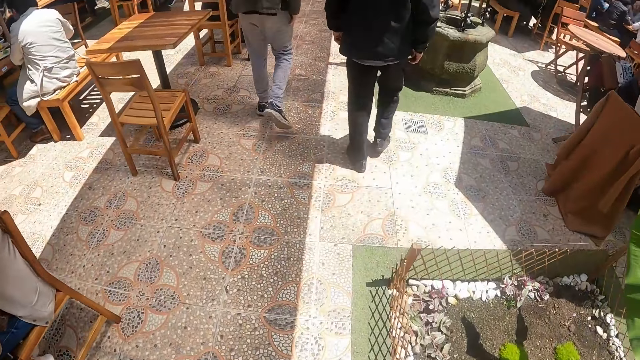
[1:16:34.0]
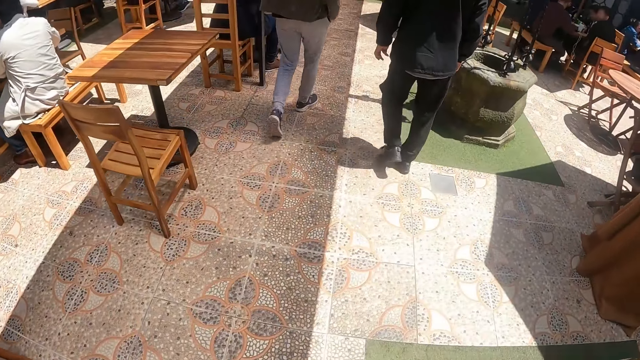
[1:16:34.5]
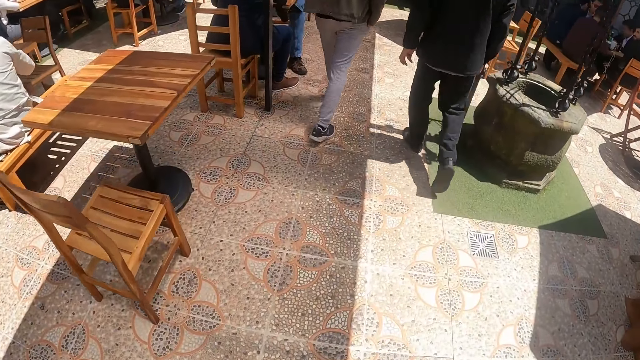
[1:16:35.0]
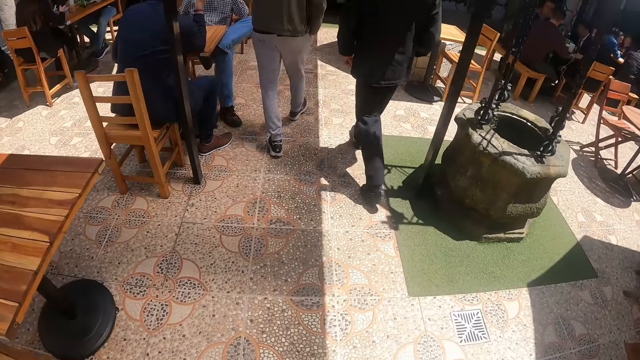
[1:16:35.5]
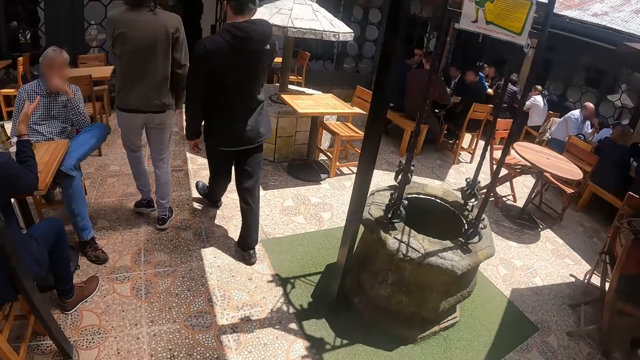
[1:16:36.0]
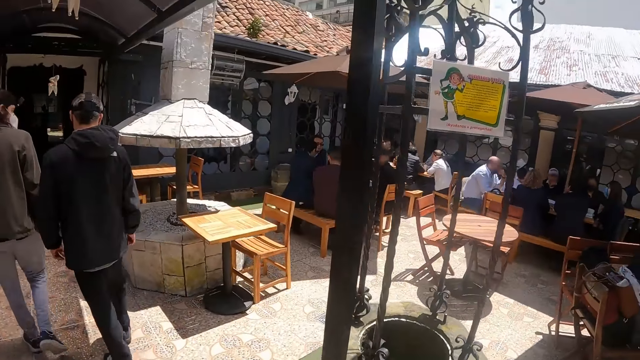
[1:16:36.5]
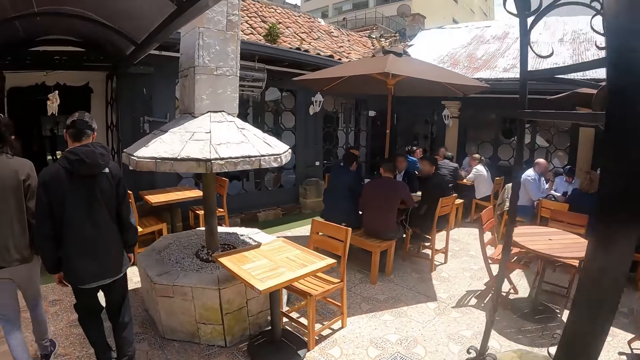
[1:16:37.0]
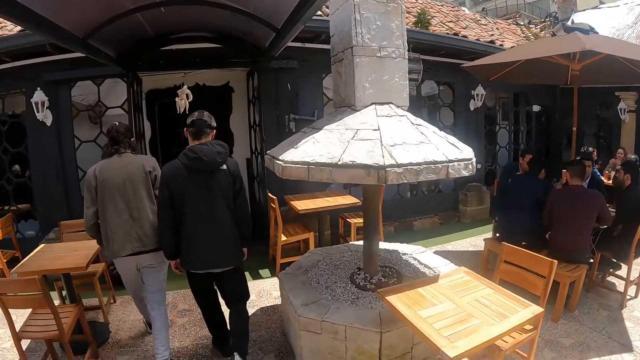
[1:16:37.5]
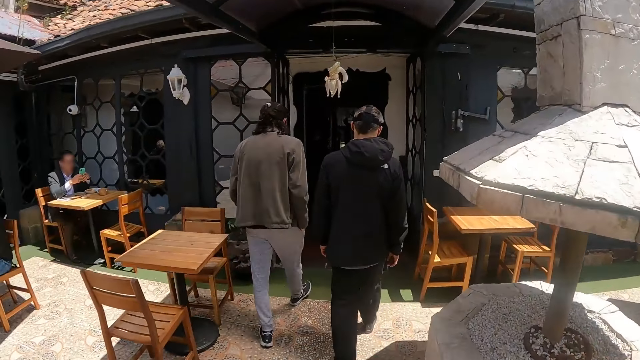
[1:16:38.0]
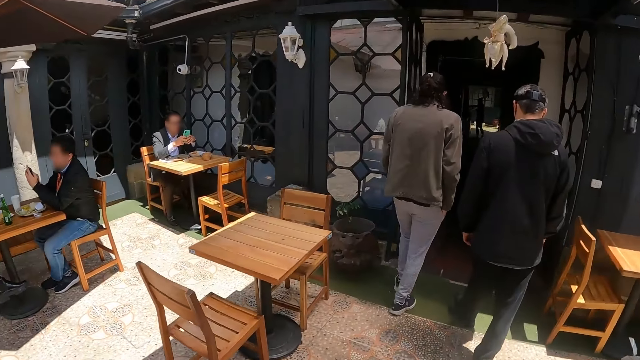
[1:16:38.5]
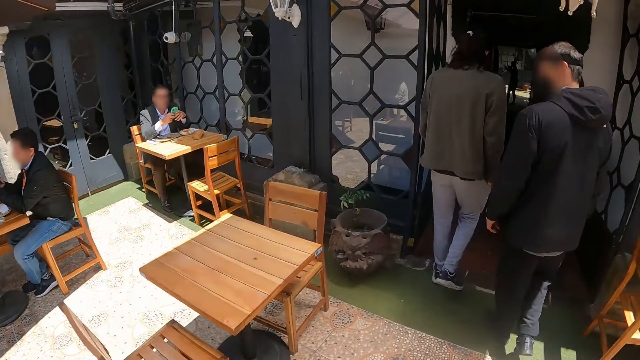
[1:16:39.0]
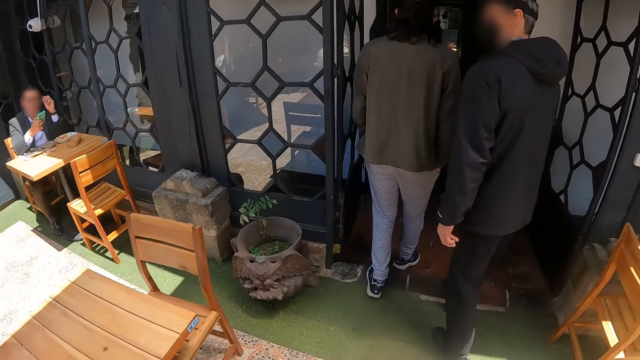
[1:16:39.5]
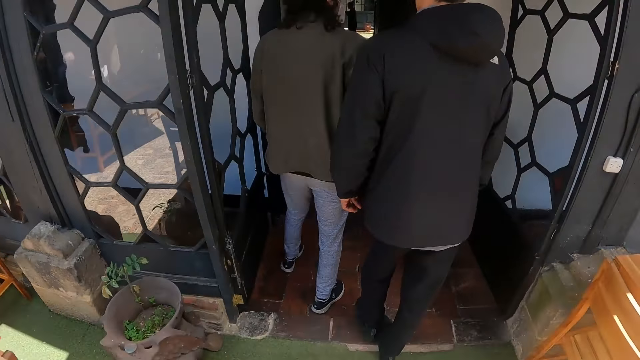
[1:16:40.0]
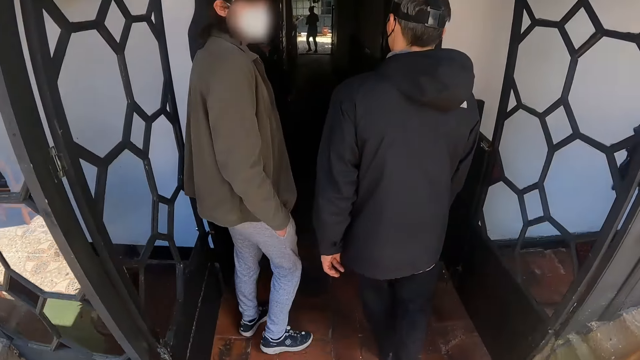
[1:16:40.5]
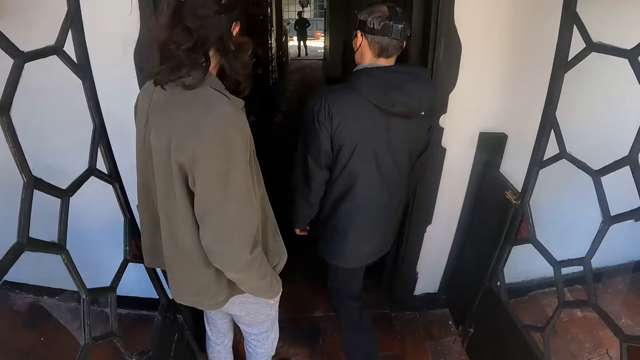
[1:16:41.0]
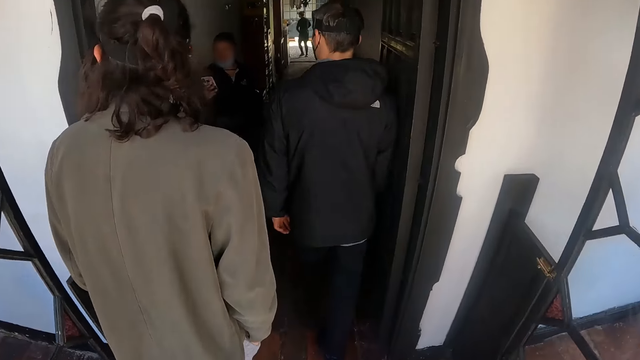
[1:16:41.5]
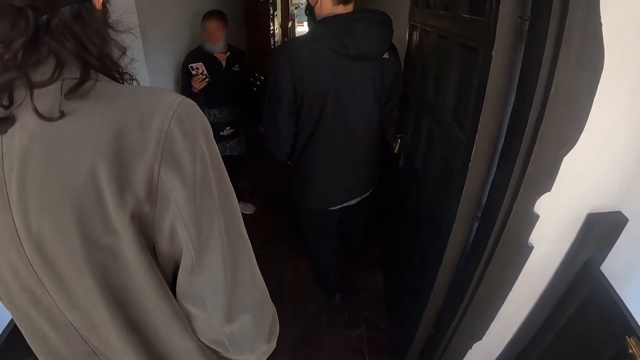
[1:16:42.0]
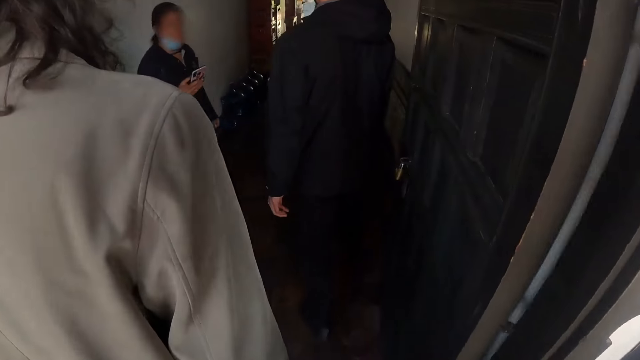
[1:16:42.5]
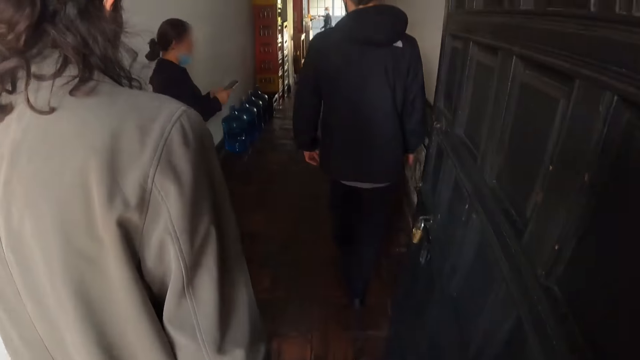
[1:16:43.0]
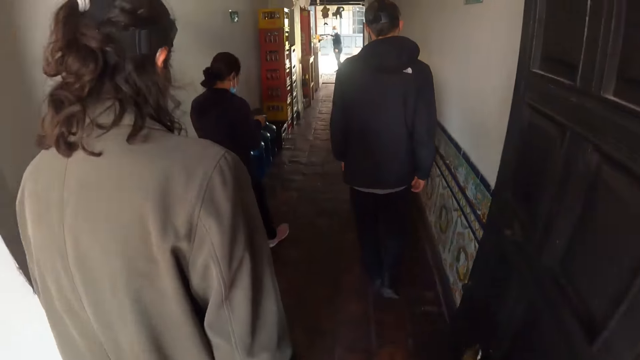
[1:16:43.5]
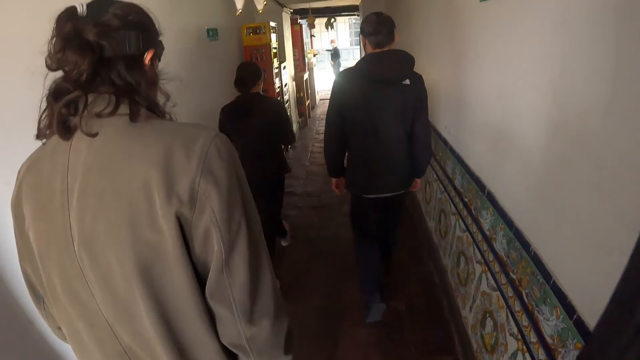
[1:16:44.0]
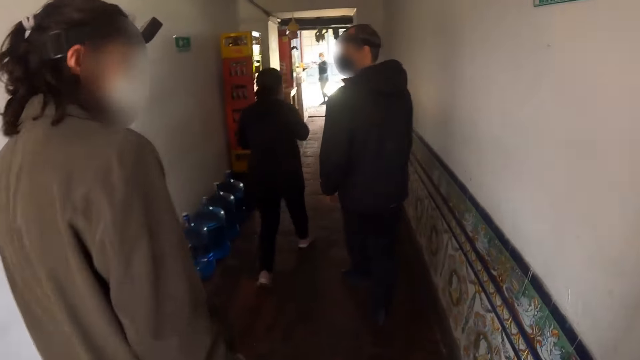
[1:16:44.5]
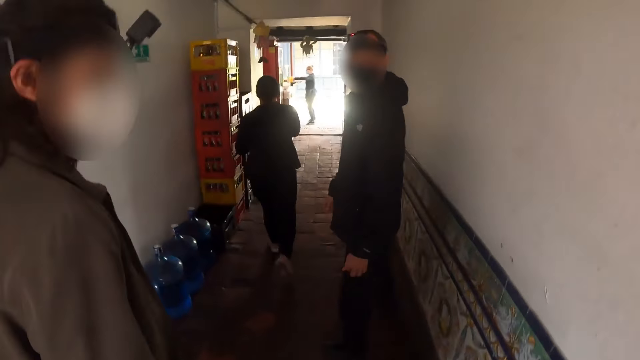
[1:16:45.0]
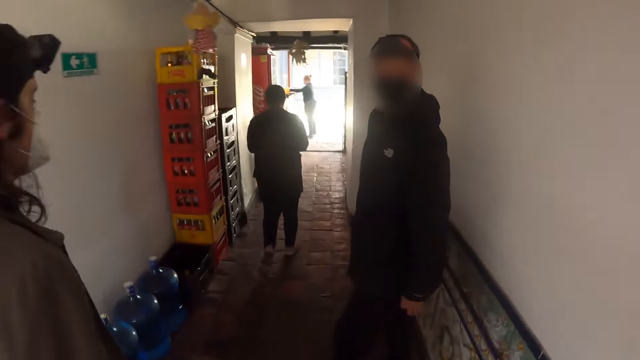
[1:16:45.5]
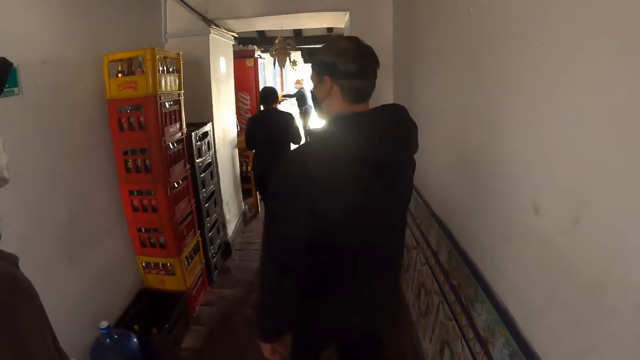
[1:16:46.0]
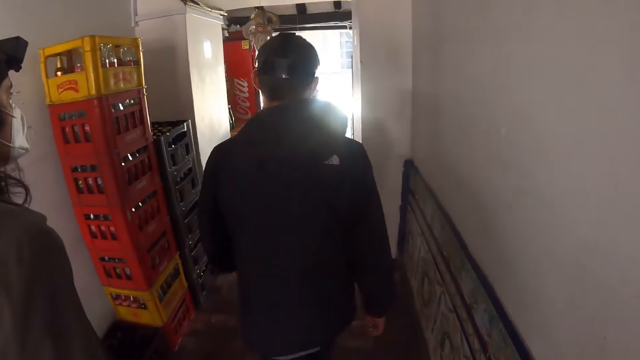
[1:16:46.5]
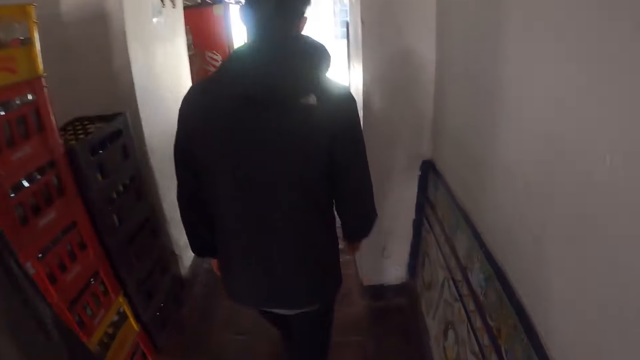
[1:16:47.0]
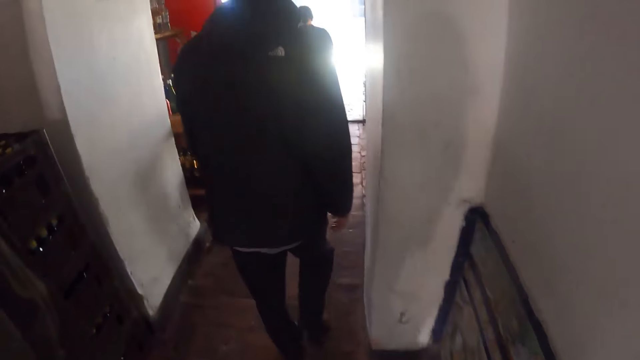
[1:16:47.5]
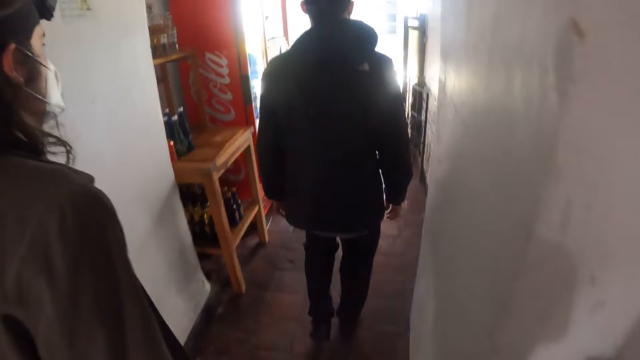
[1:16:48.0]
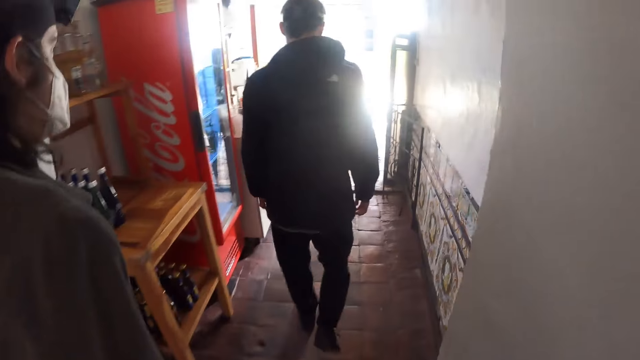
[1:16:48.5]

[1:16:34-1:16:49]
The camera wearer looks around the restaurant and walks around the restaurant. A person turns around. The camera wearer walks around the restaurant. The person looks around. The camera wearer discusses with another person and a man.

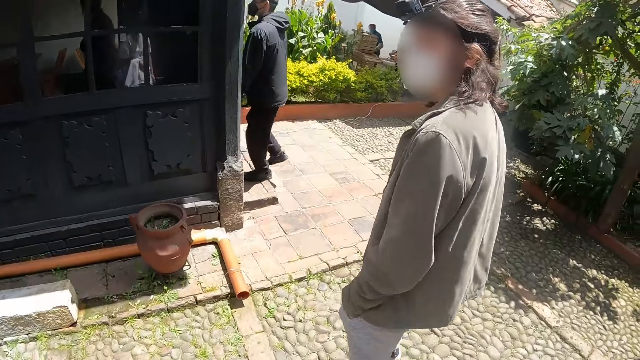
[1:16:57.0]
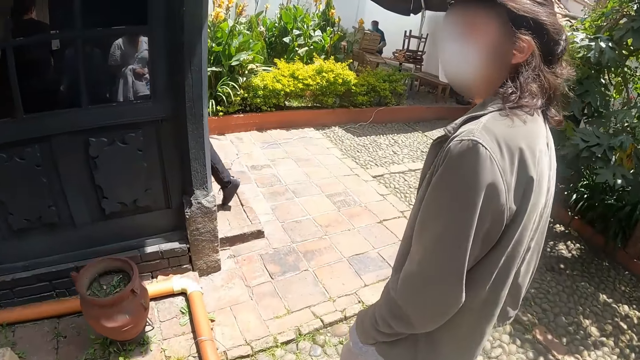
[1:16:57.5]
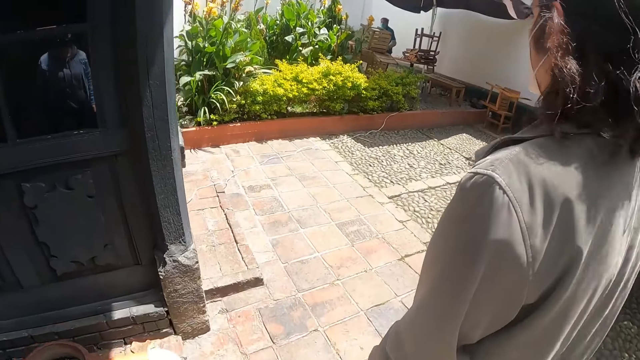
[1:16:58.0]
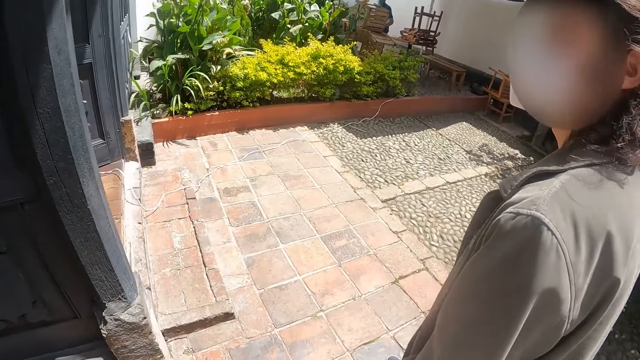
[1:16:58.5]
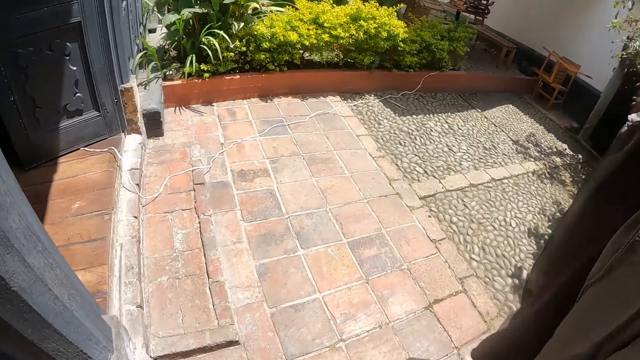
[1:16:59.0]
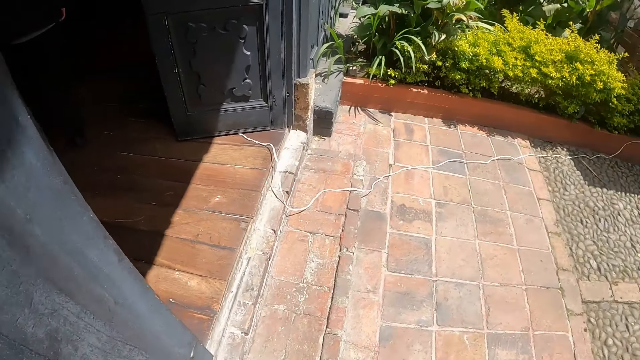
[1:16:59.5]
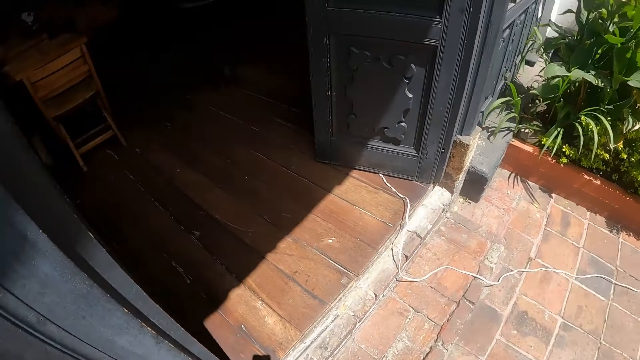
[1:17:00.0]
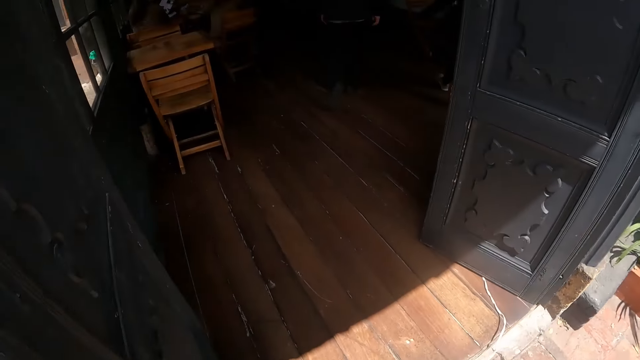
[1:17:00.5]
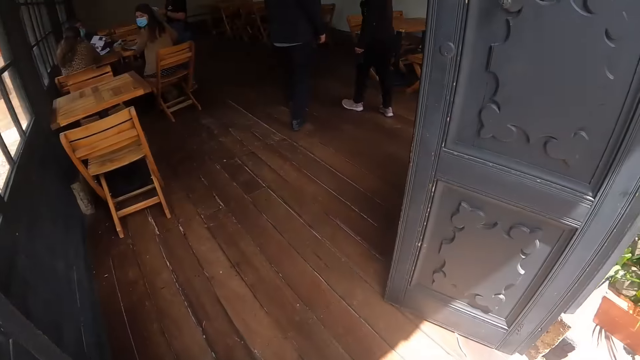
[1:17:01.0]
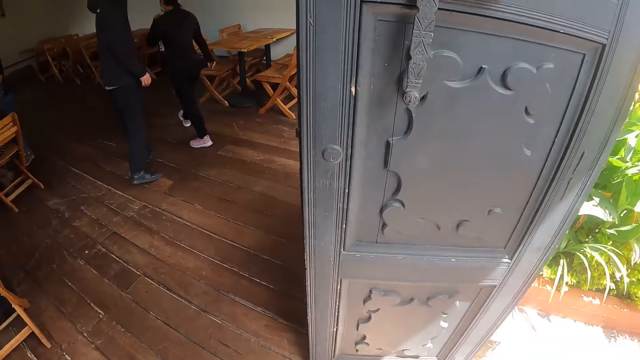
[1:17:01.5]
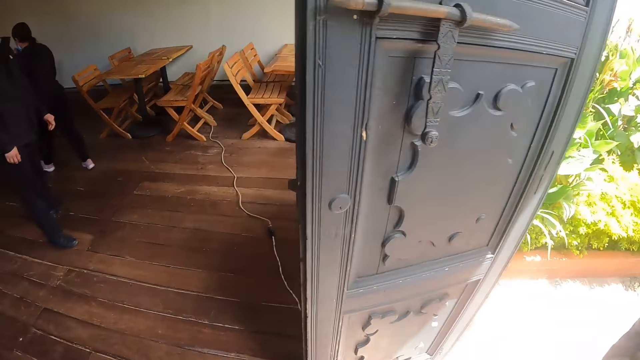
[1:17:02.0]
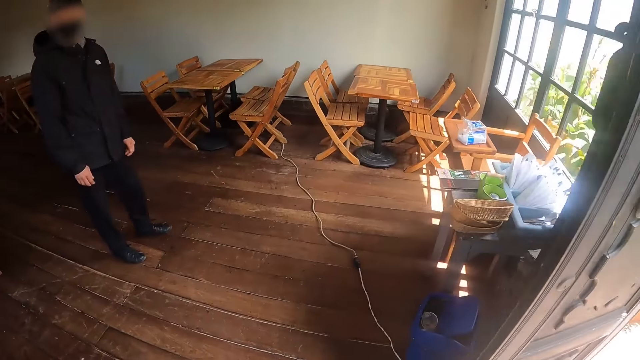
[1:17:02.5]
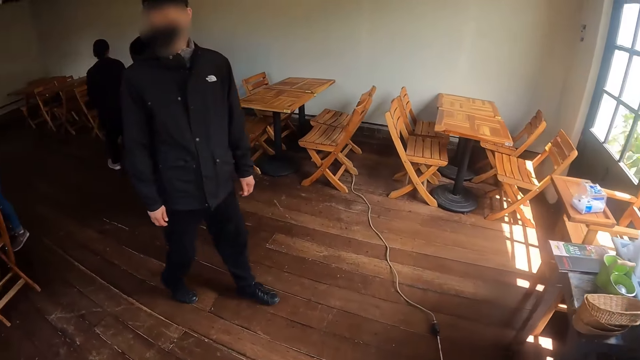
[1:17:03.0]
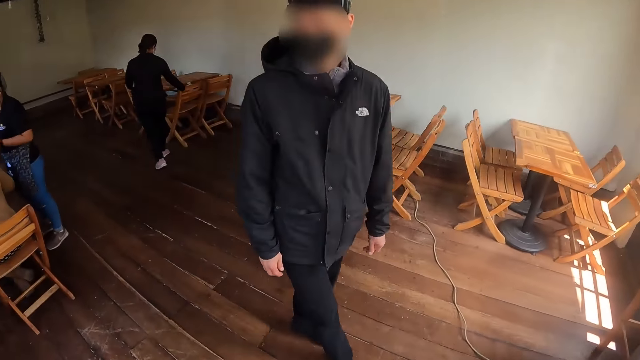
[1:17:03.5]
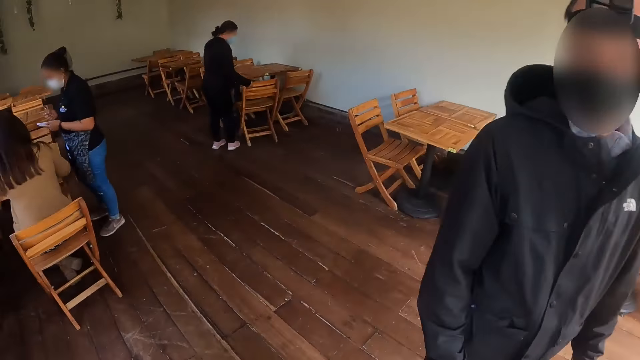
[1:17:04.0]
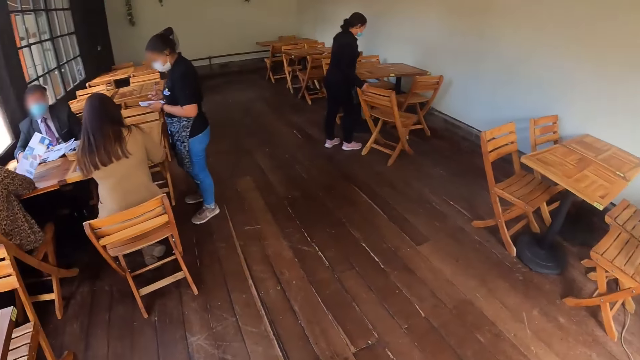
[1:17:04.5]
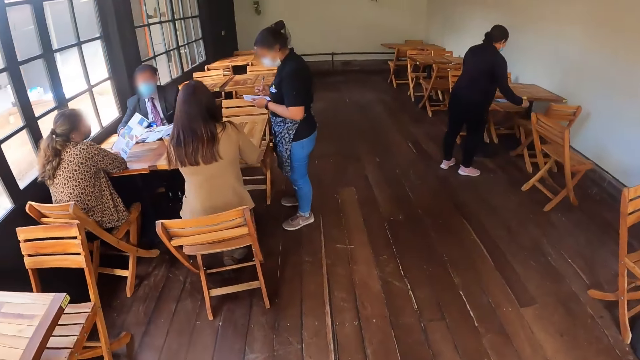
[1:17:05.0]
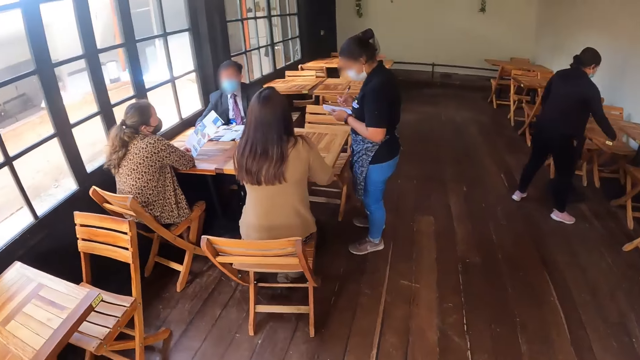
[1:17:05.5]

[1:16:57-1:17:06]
The camera wearer walks next to a man. They enter a room.
